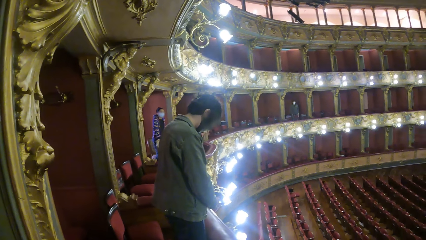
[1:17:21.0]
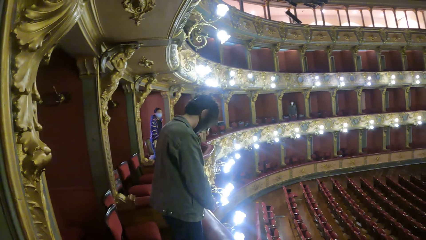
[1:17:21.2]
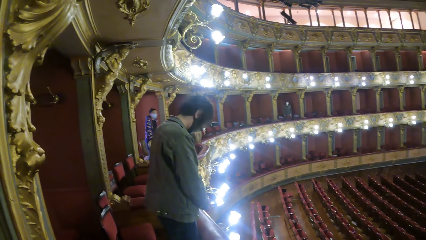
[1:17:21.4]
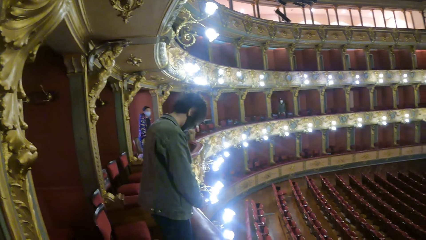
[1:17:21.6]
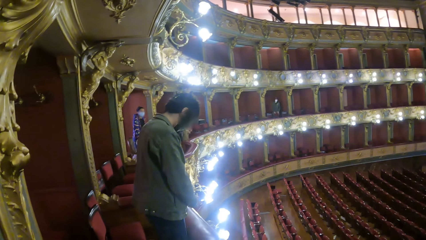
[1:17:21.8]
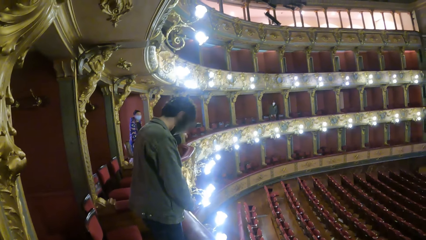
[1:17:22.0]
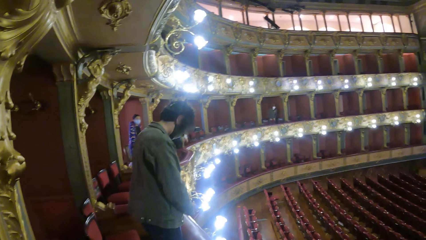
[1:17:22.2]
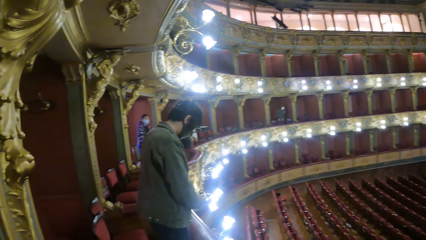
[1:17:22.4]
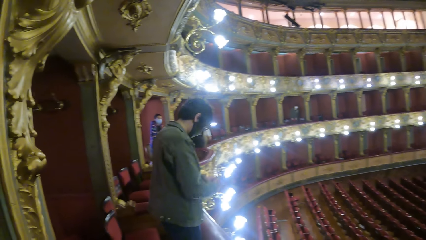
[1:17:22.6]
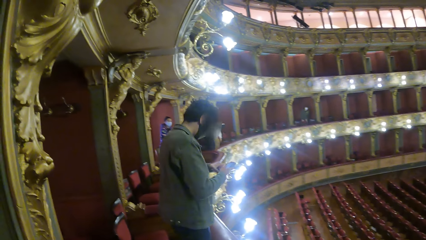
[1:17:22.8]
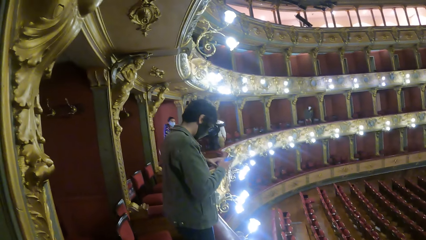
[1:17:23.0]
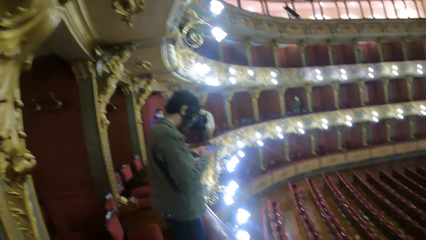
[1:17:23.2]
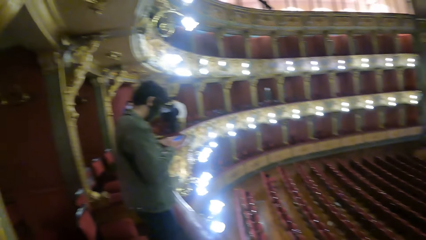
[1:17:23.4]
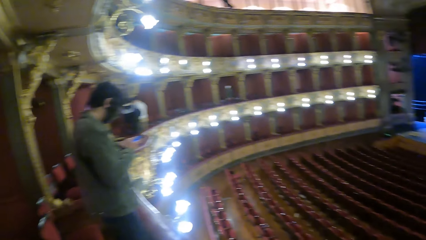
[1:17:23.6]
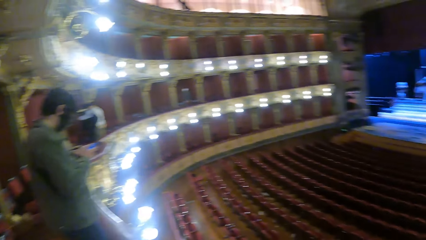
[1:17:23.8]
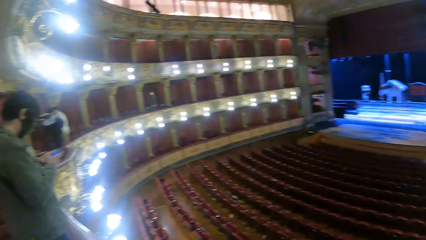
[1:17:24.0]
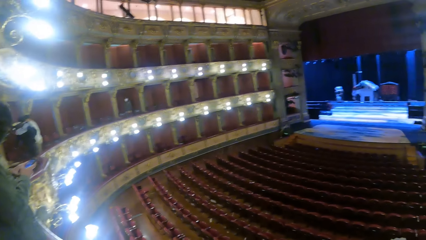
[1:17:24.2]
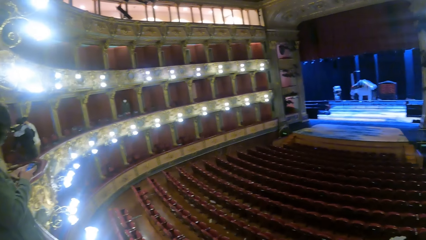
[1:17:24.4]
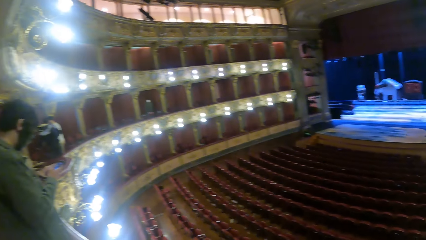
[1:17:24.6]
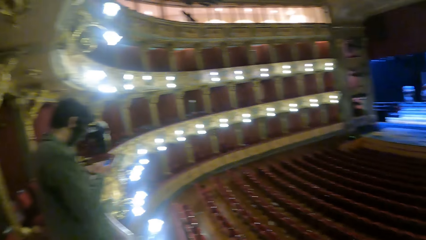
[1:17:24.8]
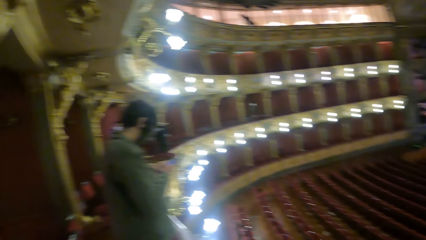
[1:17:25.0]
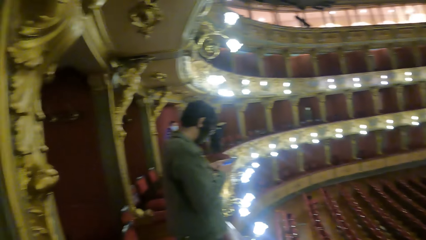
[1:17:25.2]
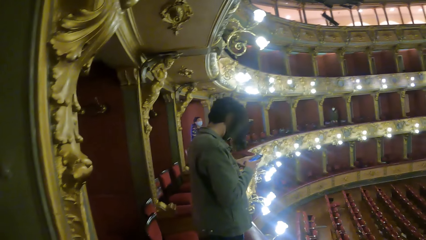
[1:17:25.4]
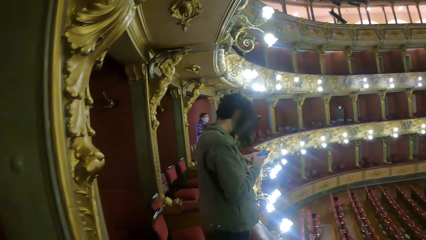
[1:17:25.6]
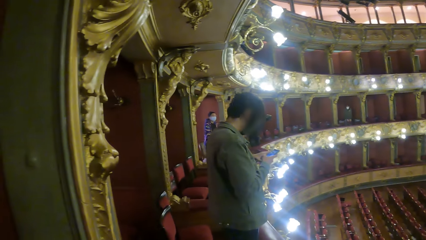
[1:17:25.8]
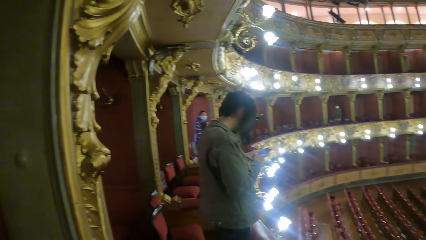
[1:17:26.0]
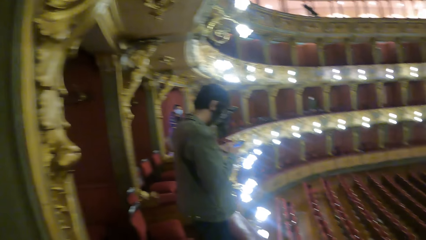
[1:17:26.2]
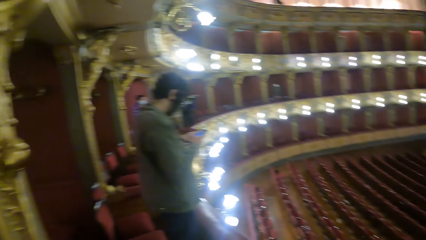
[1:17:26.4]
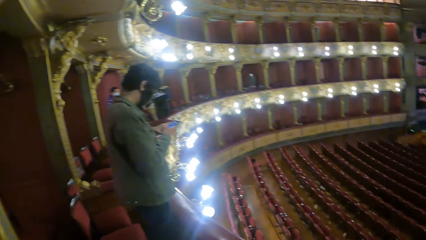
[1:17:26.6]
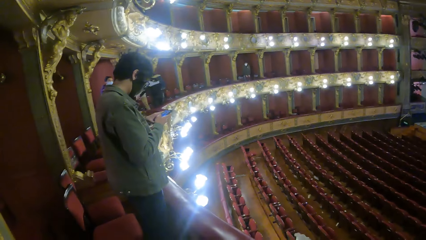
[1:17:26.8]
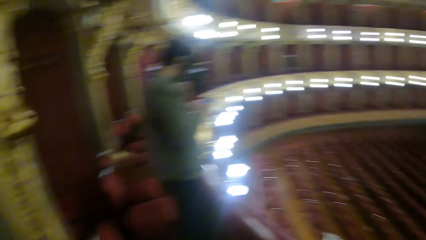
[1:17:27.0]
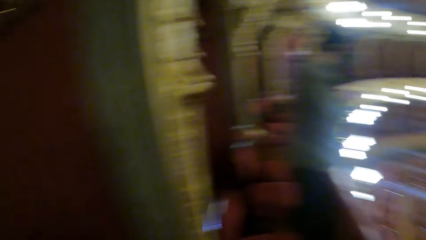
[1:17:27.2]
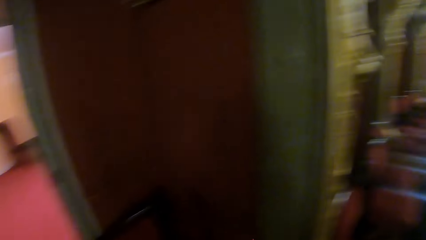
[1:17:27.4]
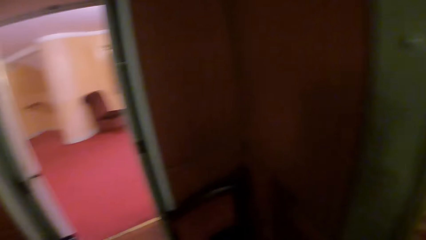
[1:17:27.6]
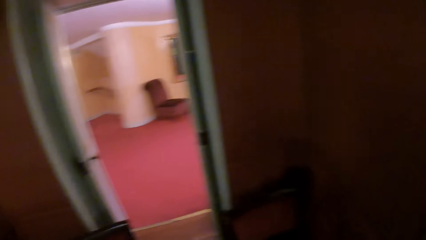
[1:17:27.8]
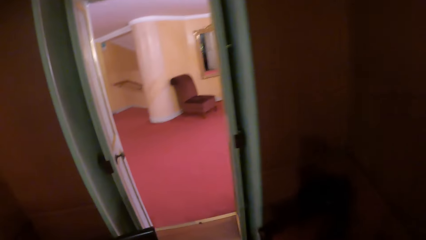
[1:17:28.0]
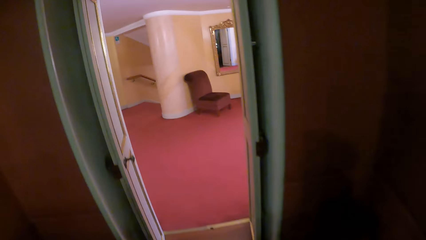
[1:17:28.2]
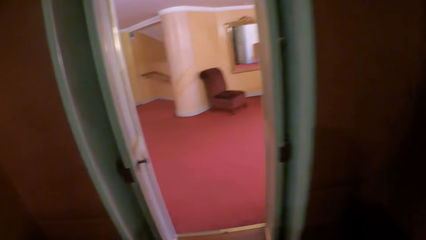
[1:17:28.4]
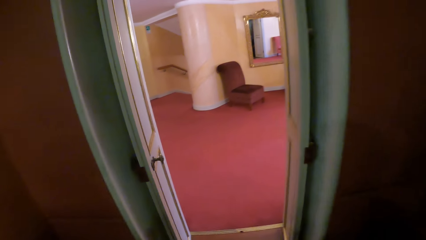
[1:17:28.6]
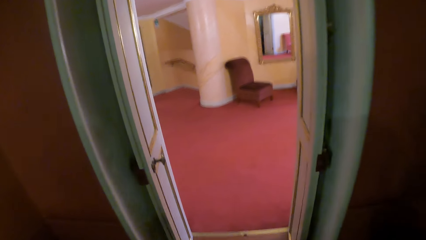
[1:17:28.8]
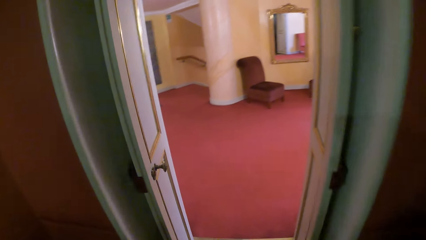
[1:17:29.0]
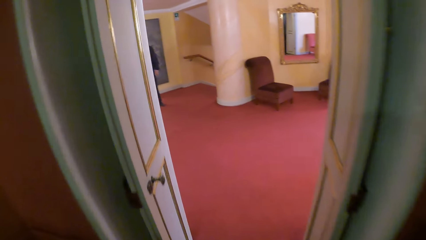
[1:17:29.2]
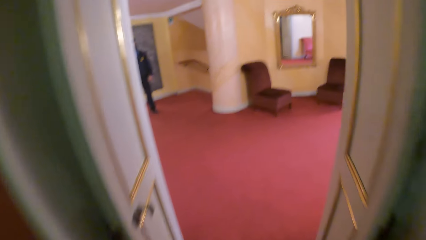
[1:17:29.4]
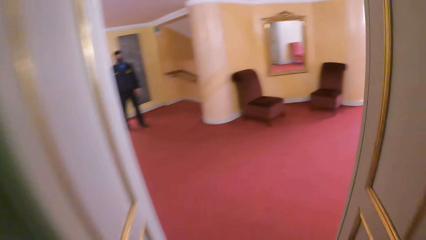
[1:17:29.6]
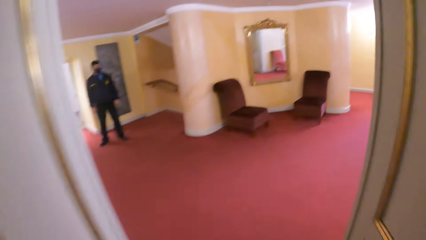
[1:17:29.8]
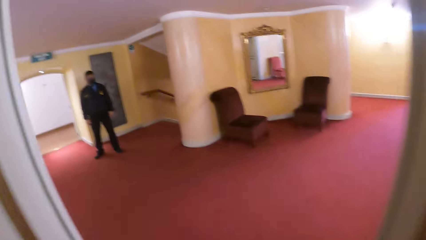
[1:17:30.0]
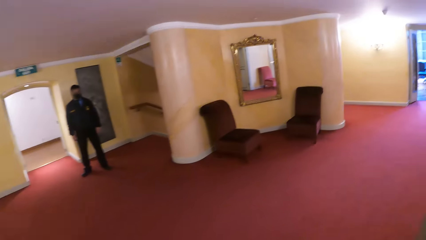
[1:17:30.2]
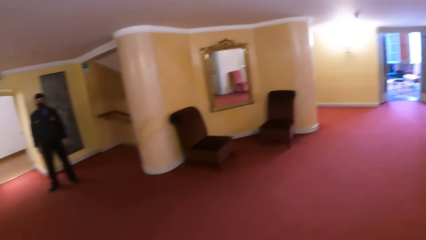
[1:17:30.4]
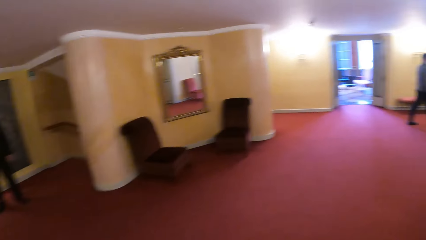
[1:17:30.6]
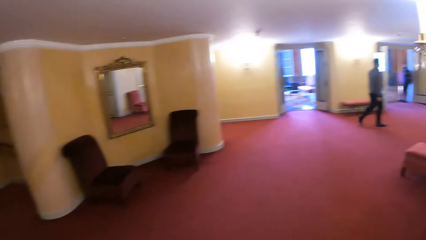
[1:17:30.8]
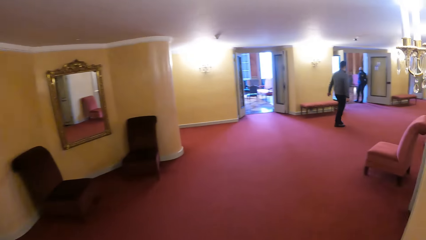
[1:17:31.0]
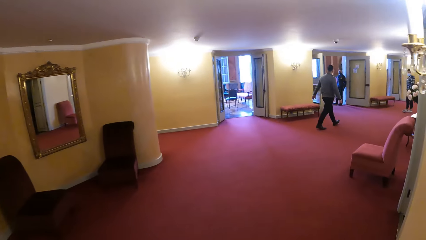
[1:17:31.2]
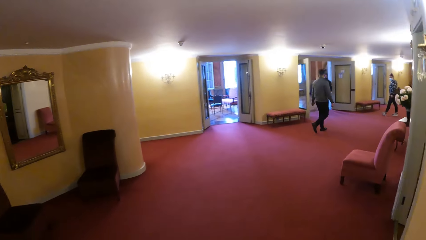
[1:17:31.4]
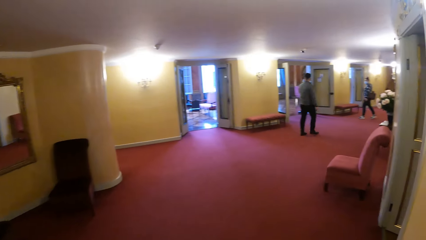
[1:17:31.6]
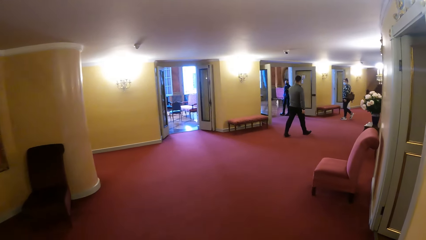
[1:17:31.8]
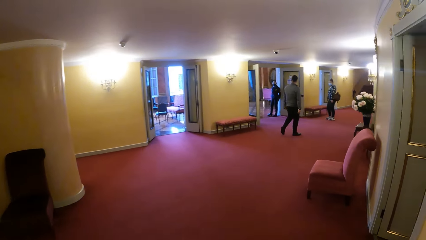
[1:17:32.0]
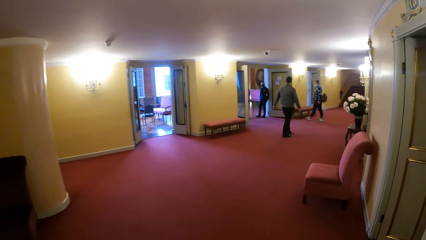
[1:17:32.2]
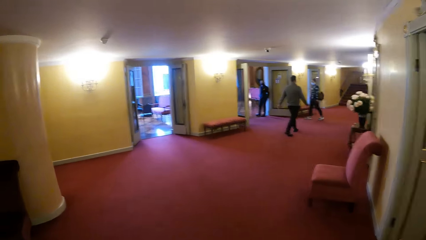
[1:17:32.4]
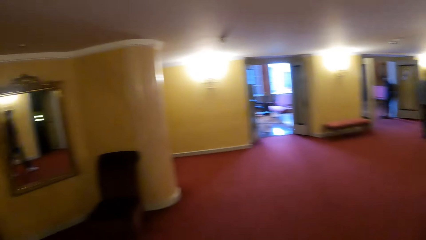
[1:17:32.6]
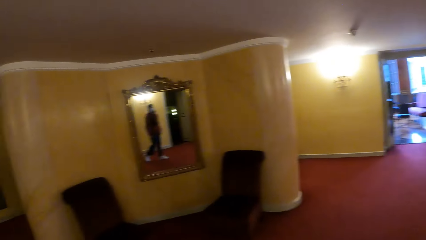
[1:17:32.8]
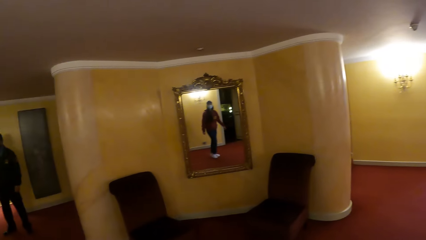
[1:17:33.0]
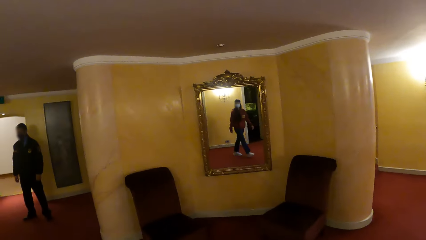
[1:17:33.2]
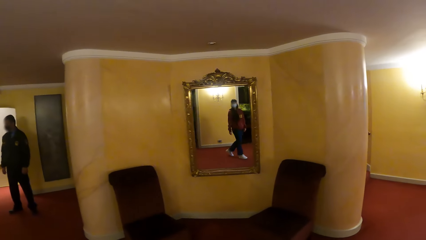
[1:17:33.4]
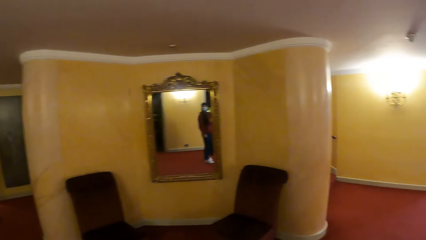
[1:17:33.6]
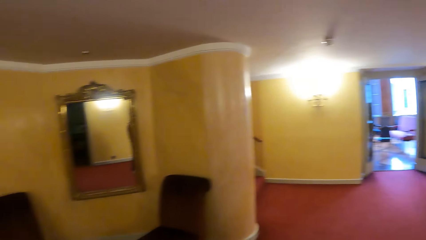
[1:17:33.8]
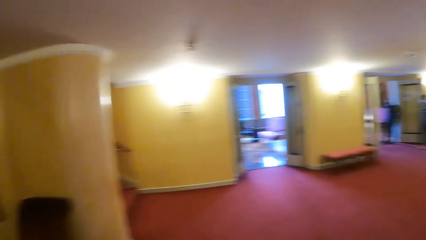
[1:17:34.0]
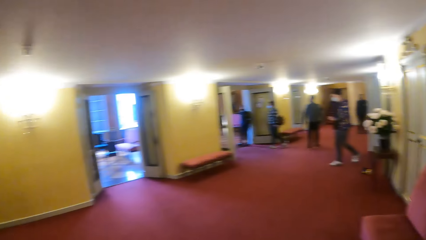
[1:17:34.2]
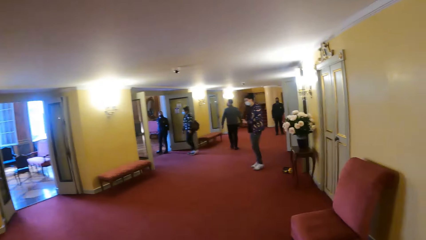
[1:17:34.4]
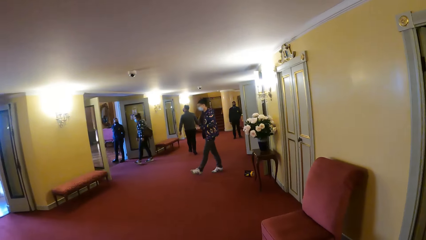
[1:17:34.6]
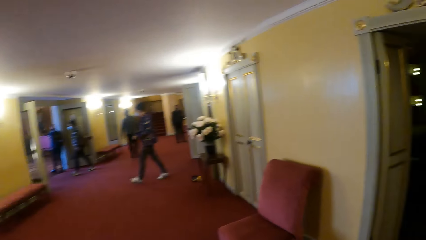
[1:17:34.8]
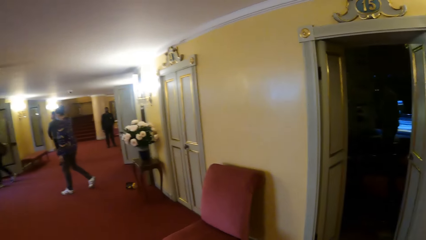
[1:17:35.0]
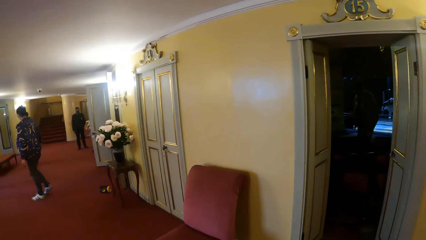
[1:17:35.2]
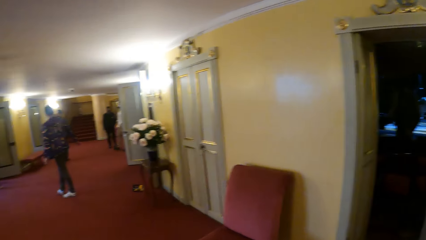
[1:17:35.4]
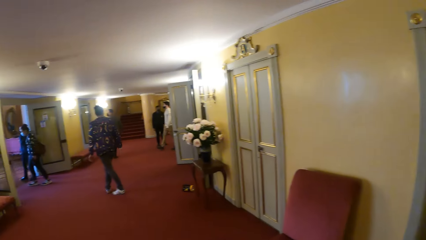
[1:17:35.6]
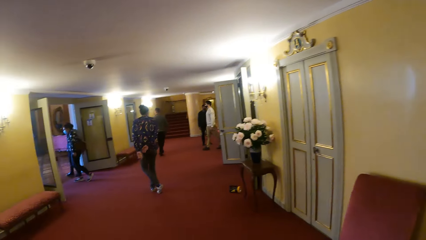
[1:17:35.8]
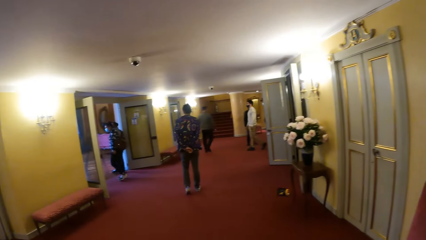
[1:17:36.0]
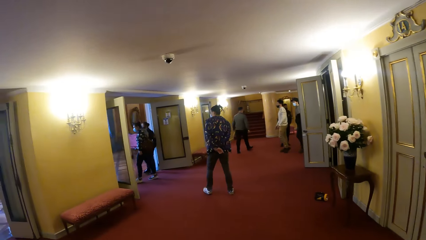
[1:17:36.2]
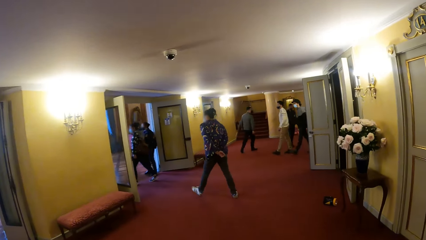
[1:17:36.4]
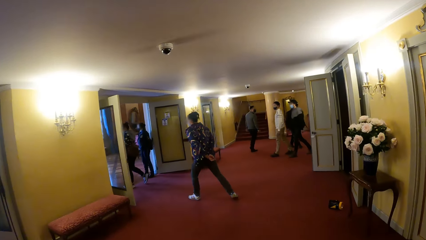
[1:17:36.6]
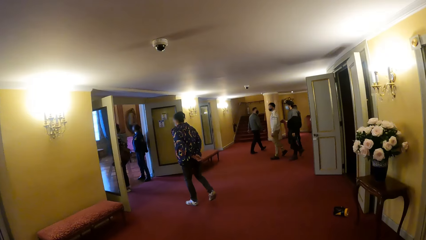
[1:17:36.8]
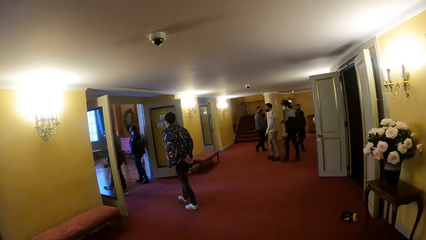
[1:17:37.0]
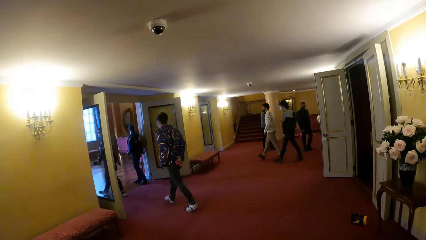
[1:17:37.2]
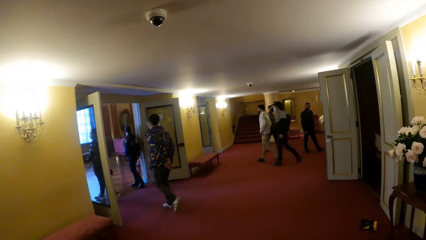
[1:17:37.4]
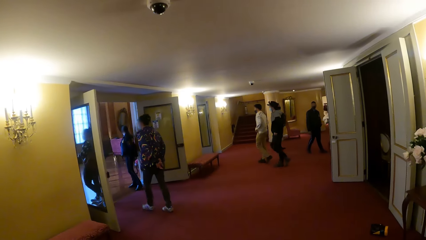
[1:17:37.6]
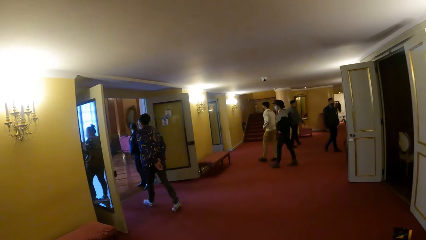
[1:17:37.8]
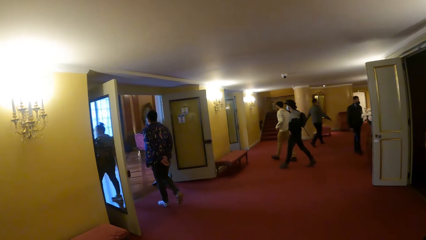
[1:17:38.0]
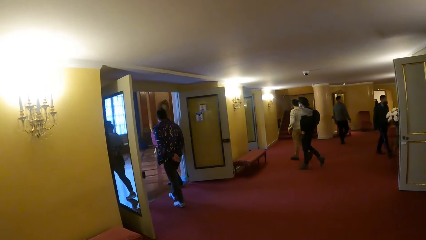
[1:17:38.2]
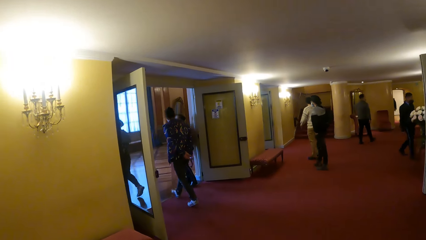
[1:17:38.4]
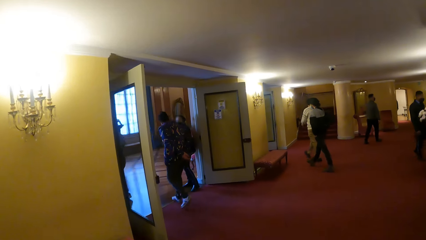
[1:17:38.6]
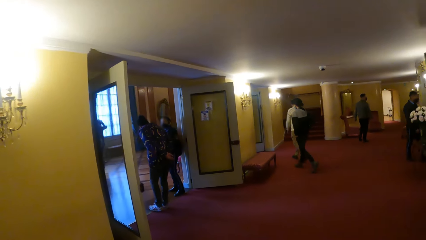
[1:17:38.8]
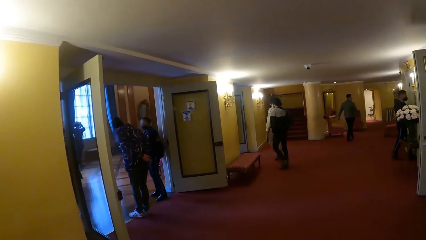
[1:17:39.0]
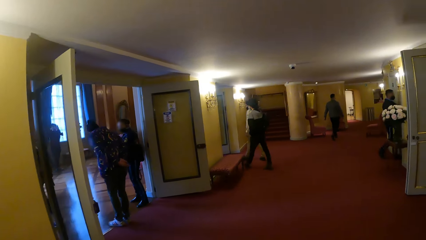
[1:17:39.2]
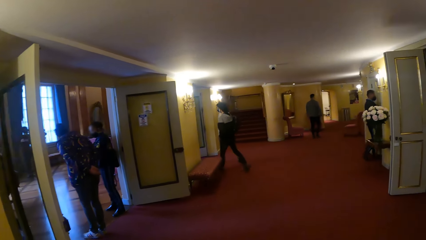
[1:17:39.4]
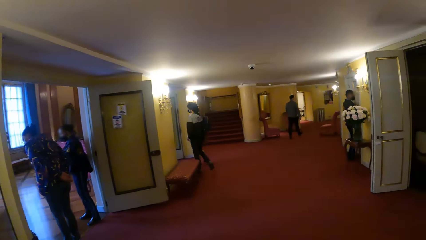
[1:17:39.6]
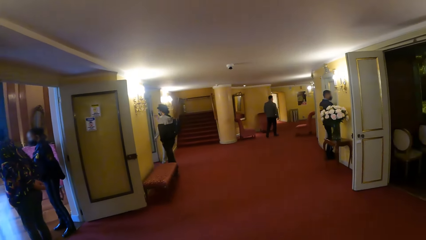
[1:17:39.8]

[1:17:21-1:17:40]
The camera wearer walks to a corridor from the opera house. They walk around the hallway and look around the hallway.
